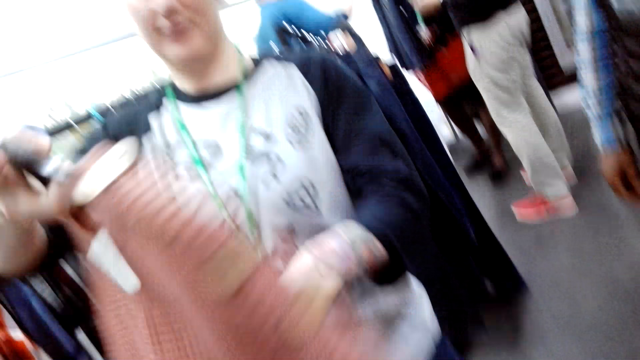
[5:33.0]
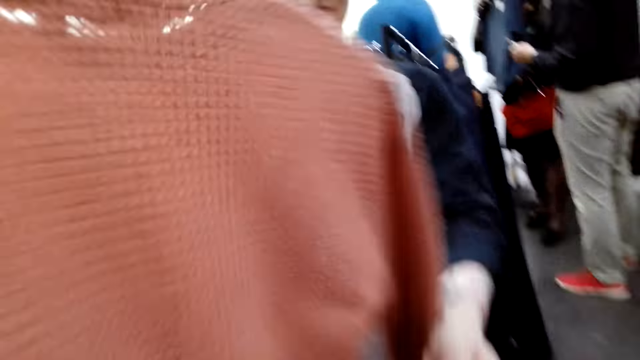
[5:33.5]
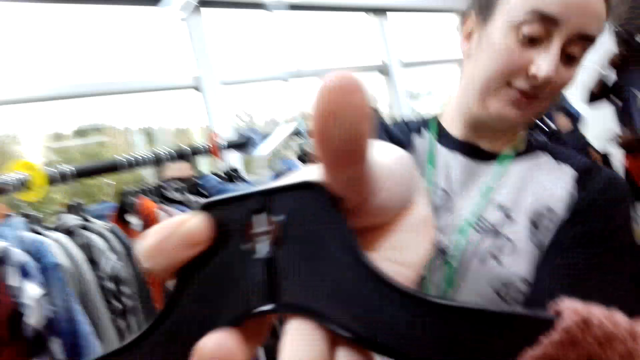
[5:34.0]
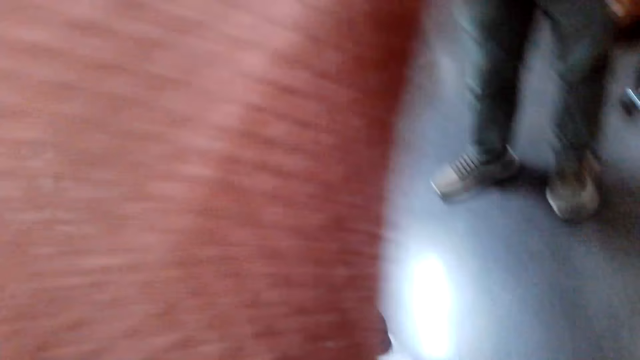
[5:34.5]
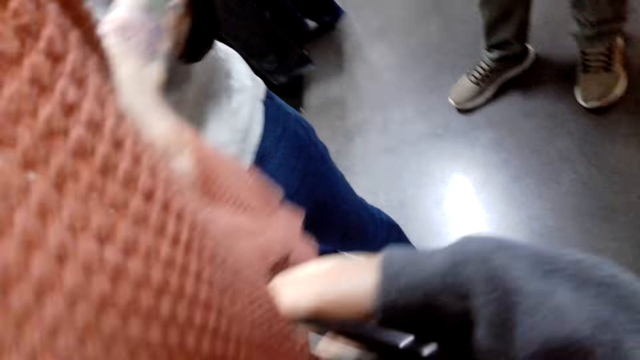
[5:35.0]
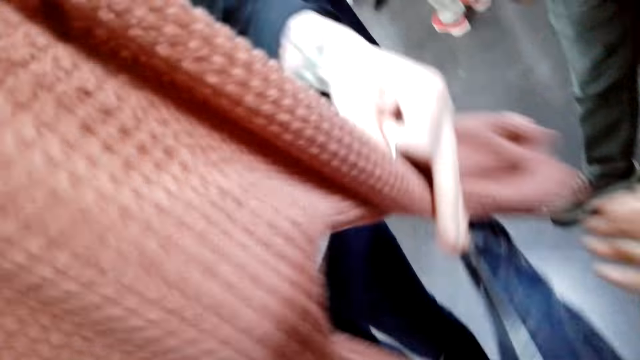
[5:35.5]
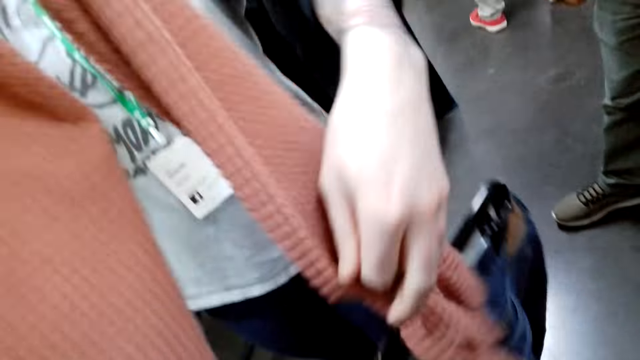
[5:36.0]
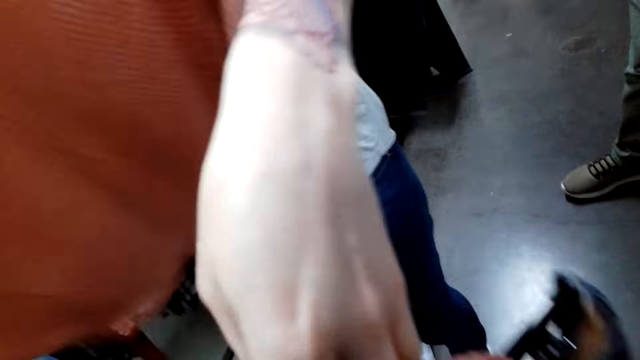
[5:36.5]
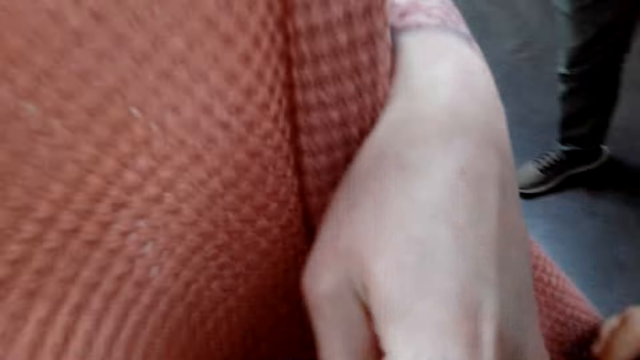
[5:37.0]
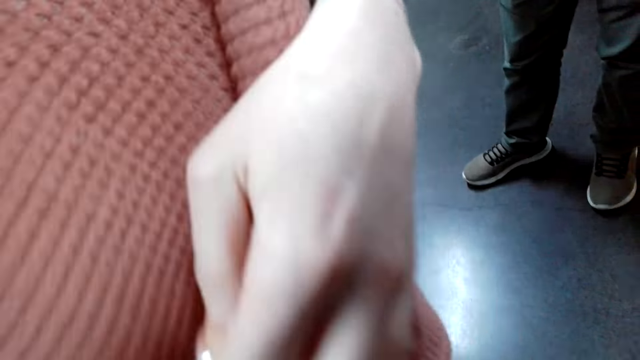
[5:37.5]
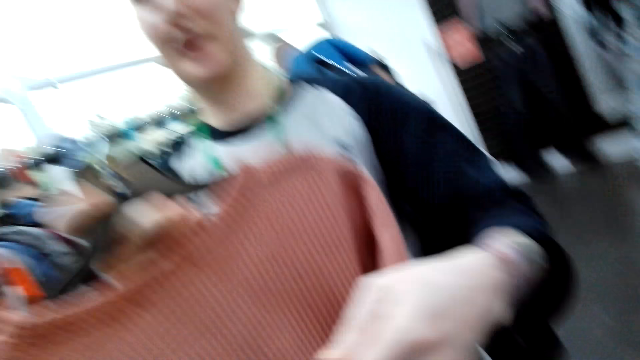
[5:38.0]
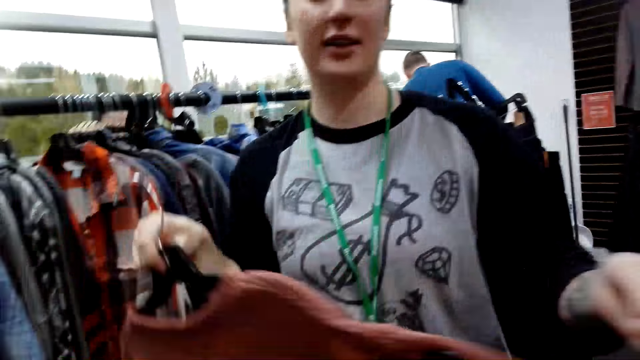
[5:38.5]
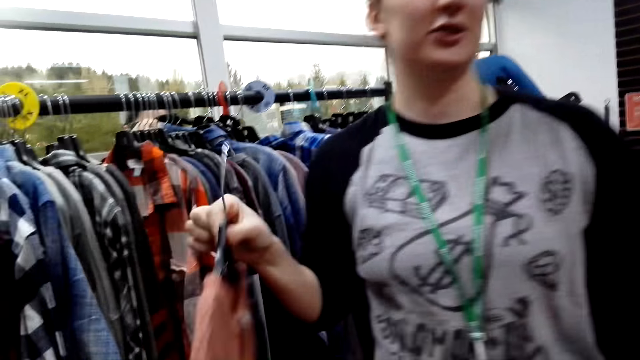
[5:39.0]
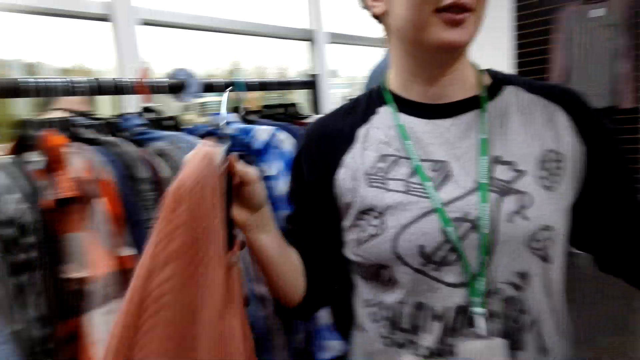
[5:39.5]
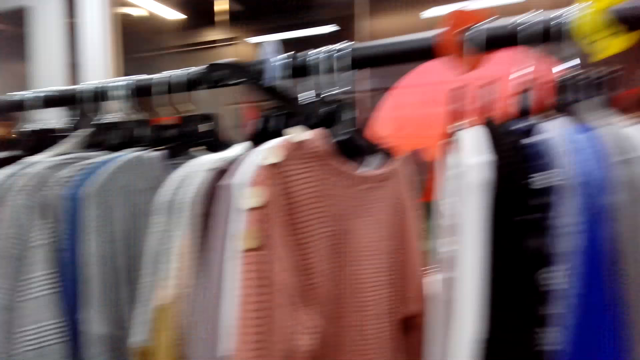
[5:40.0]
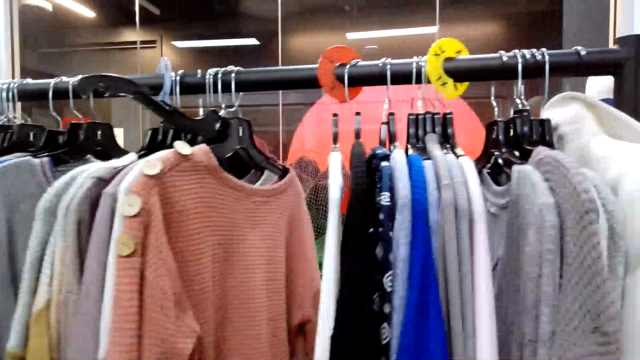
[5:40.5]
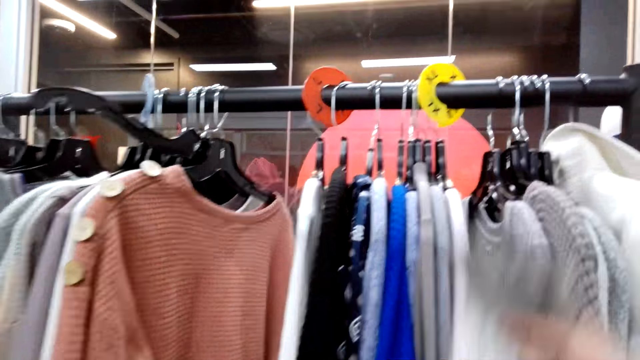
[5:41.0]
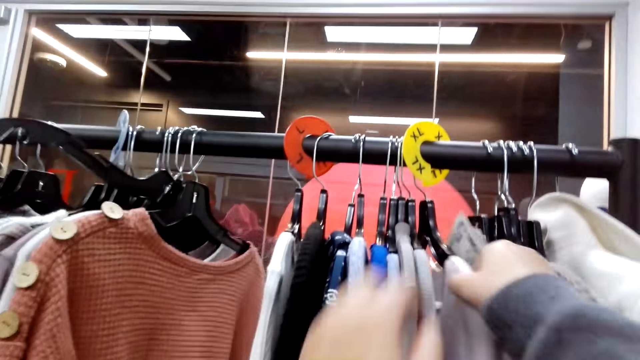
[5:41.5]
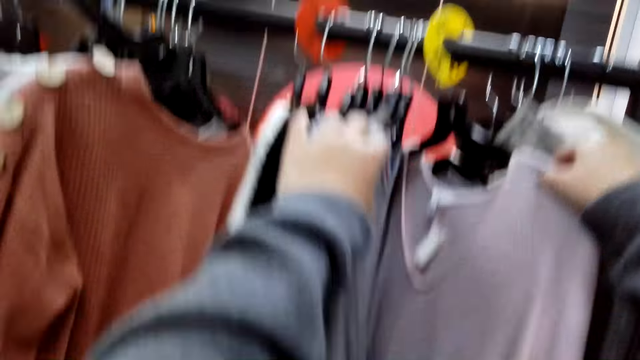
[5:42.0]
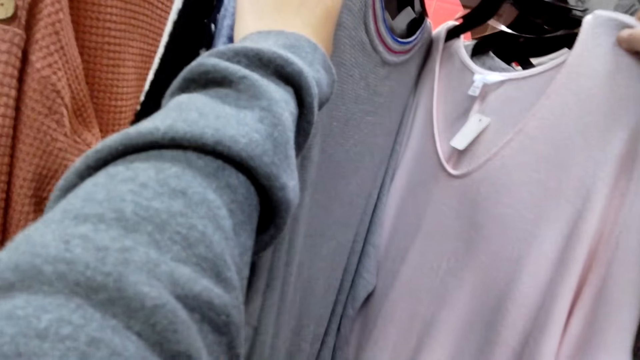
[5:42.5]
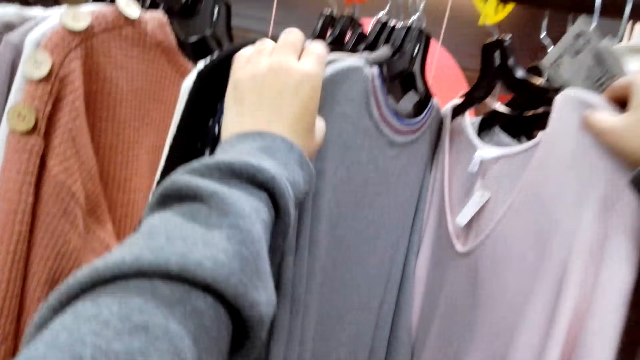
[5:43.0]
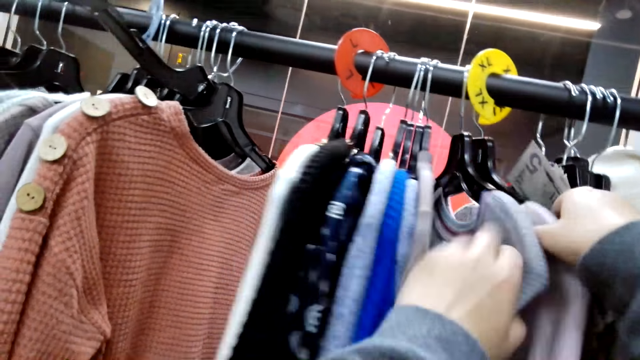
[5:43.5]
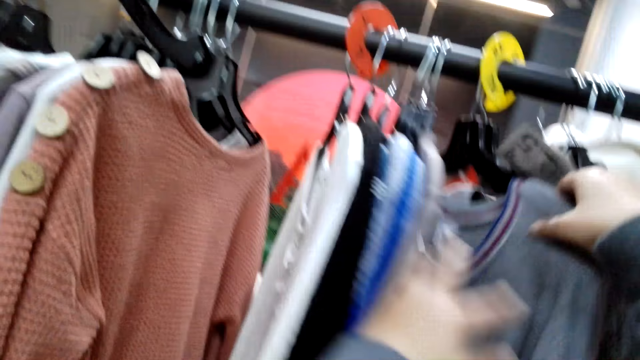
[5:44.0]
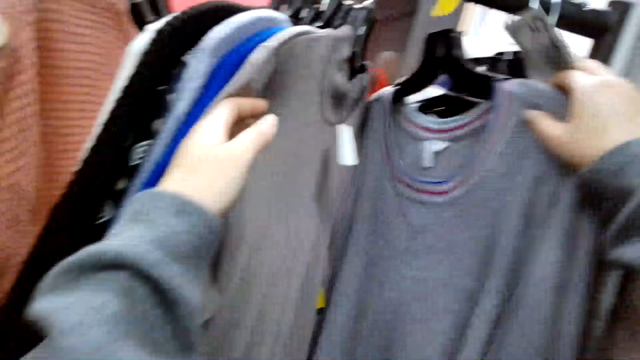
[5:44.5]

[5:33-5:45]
The person turns apparel. The person interacts with the camera wearer. The camera wearer looks around. They touch apparel. They search cloths from the cloth bar.

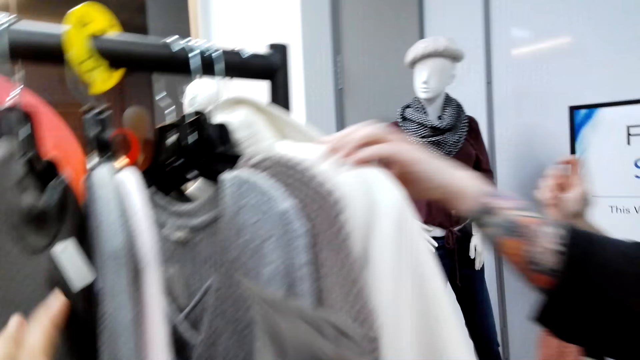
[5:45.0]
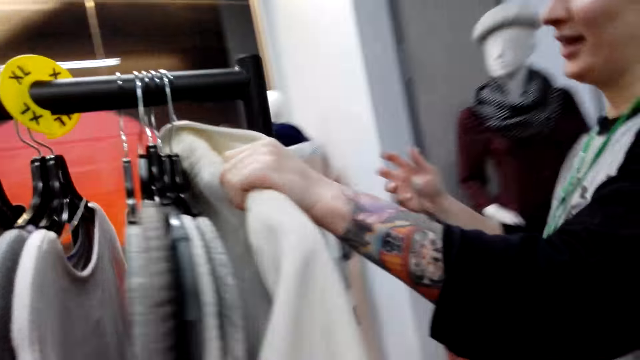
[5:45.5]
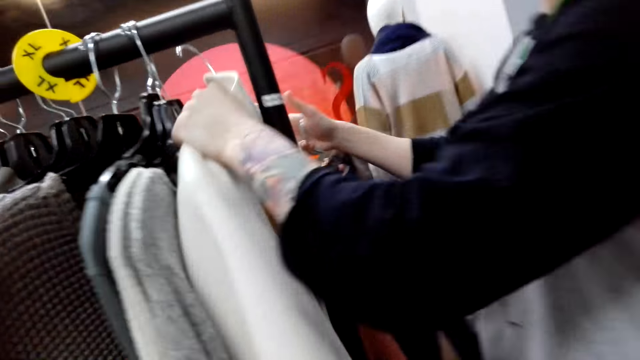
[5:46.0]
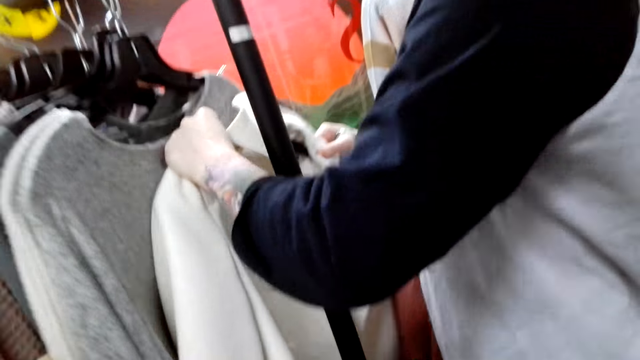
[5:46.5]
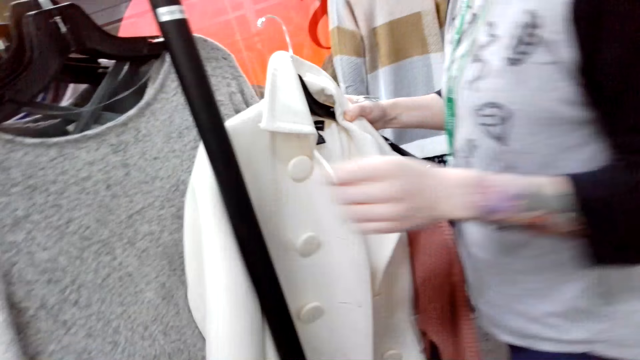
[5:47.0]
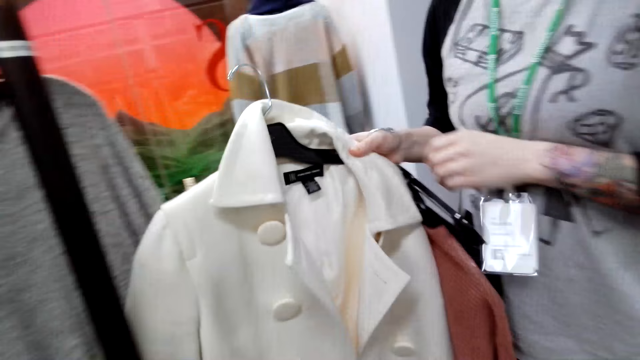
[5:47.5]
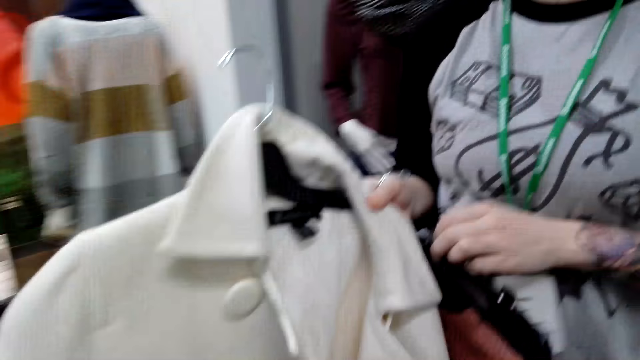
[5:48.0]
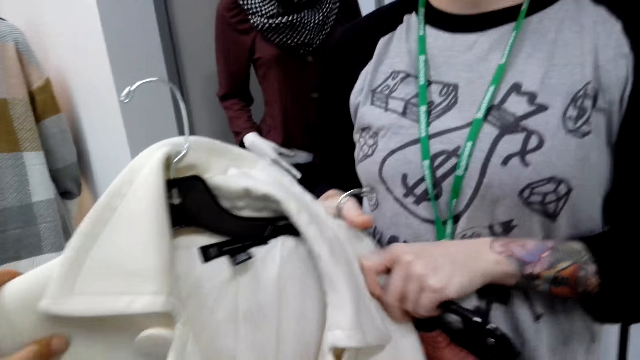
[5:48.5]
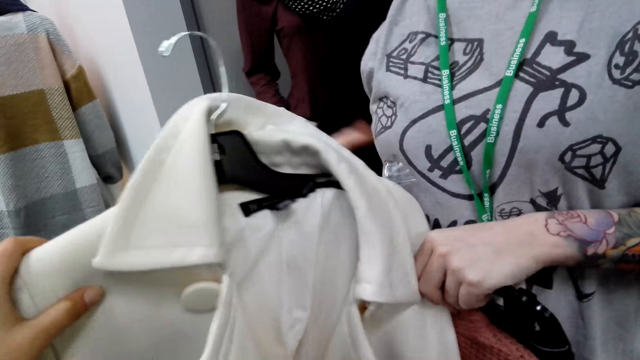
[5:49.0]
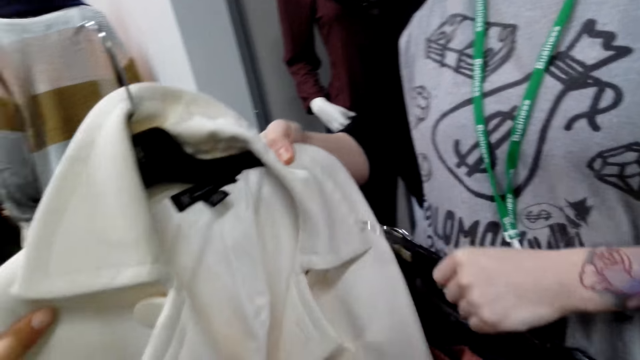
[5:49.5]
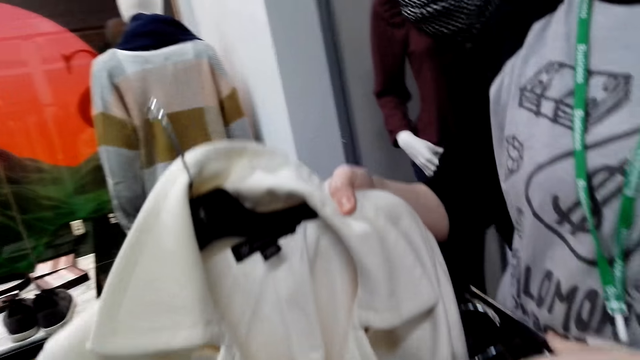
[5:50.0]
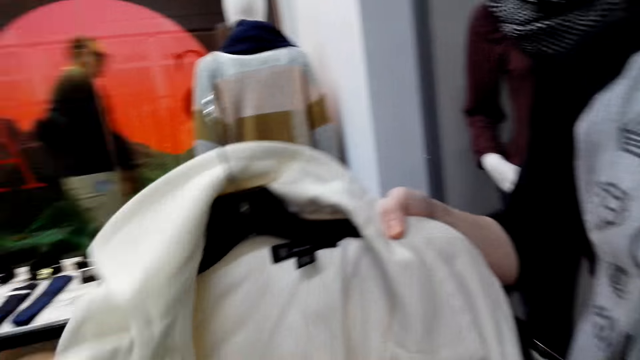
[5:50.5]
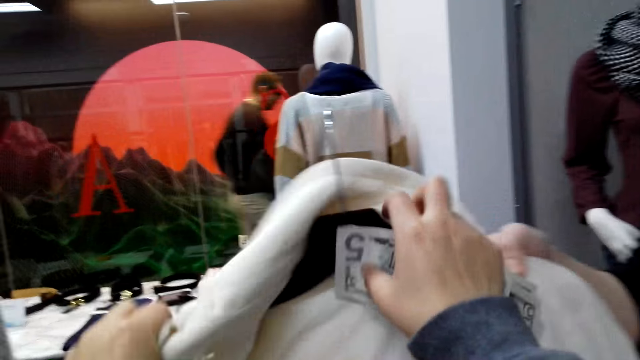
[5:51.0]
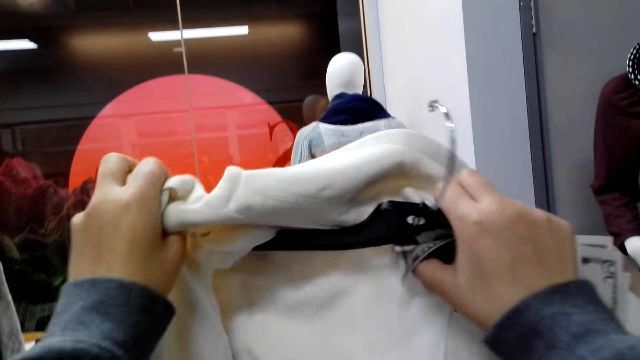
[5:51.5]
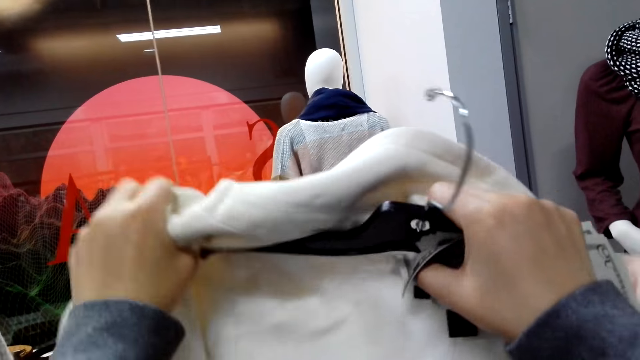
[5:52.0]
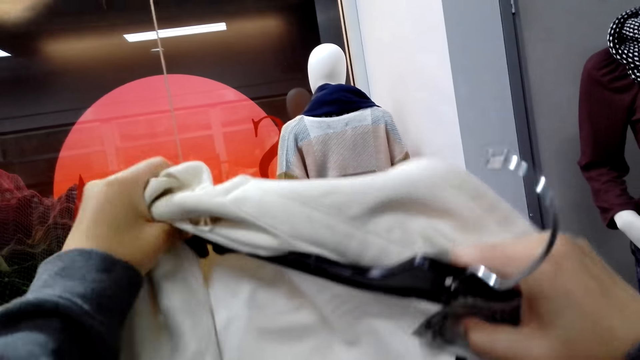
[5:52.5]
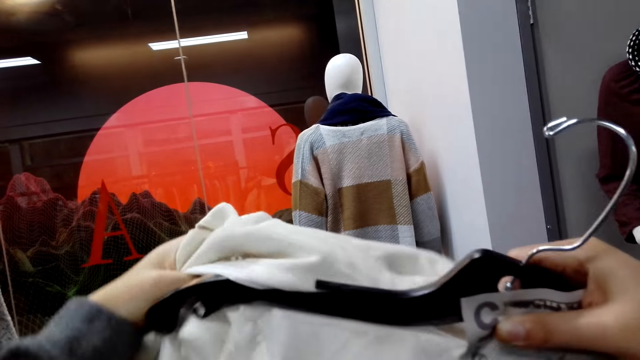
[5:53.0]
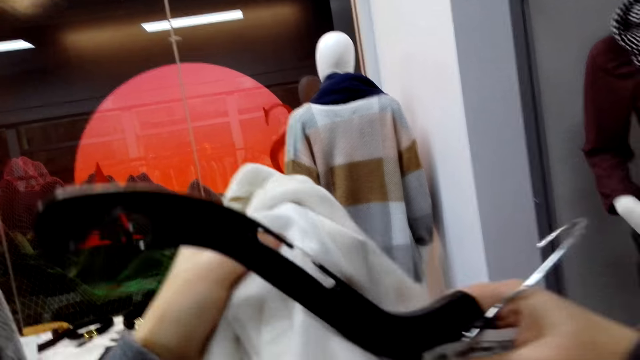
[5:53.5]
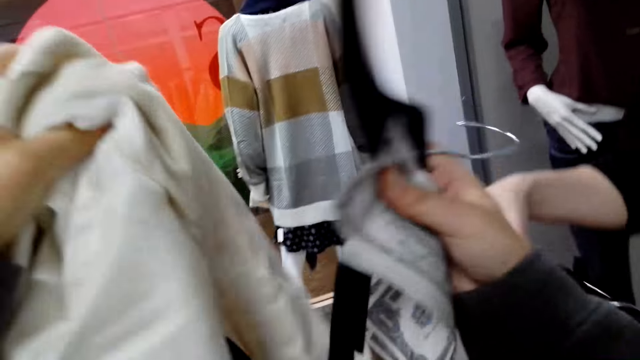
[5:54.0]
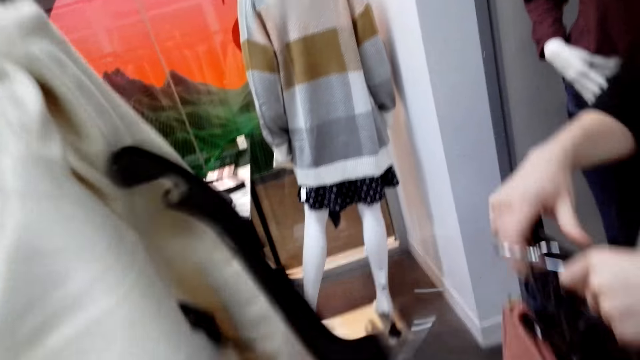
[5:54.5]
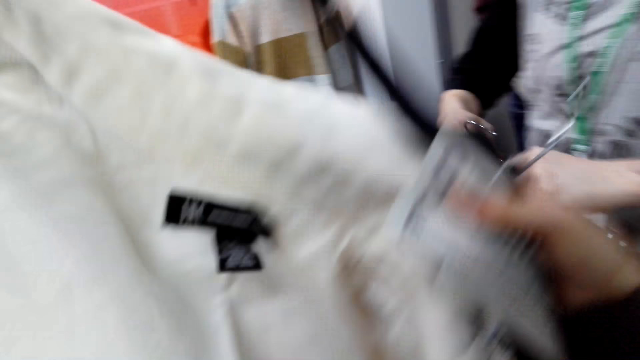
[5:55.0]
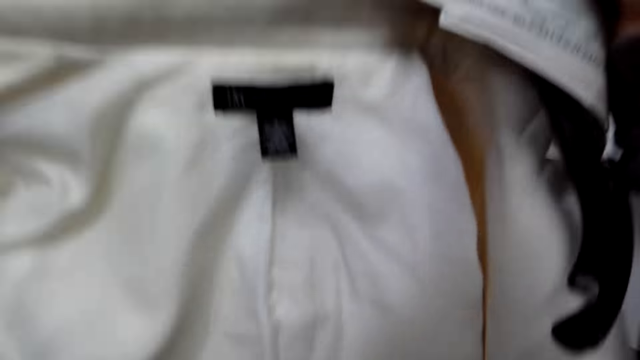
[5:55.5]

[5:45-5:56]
The person interacts with the camera wearer. The person holds apparel. The person takes a cloth from the cloth bar. The camera wearer holds apparel. They hold apparel again. They remove the cloth from its hanger.
